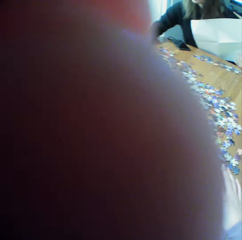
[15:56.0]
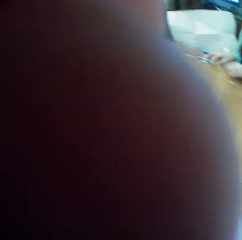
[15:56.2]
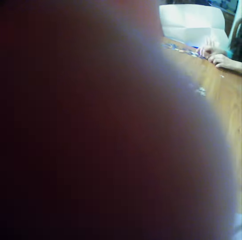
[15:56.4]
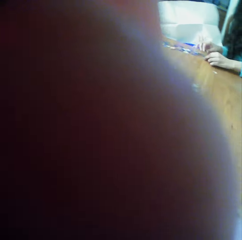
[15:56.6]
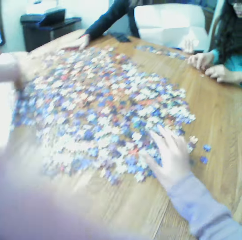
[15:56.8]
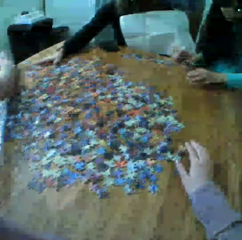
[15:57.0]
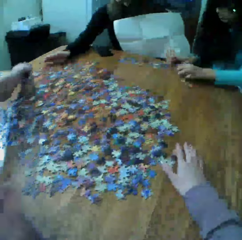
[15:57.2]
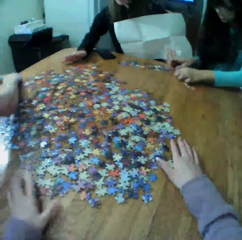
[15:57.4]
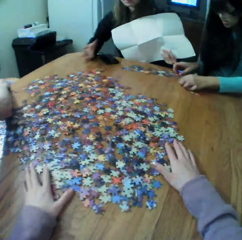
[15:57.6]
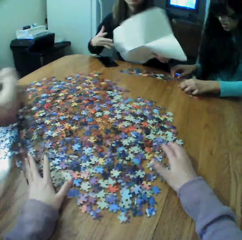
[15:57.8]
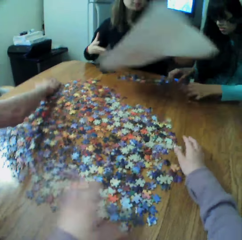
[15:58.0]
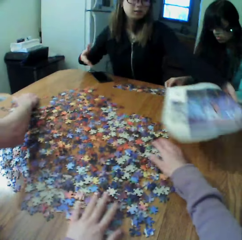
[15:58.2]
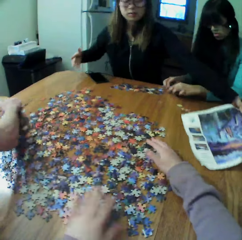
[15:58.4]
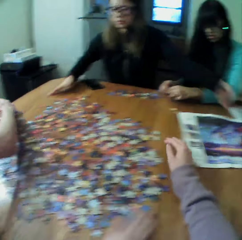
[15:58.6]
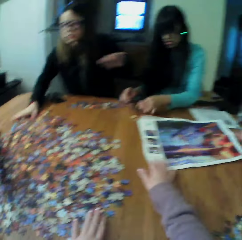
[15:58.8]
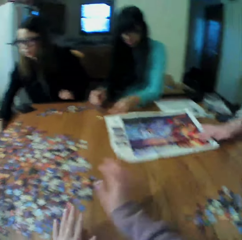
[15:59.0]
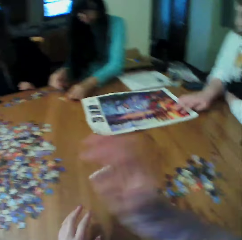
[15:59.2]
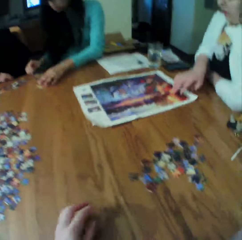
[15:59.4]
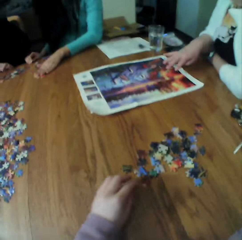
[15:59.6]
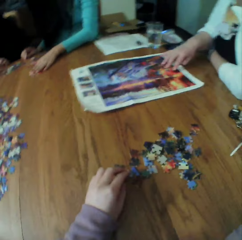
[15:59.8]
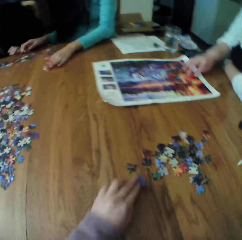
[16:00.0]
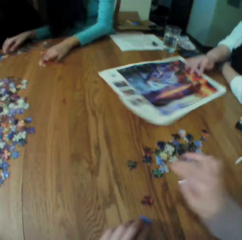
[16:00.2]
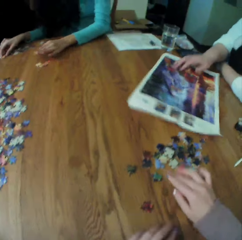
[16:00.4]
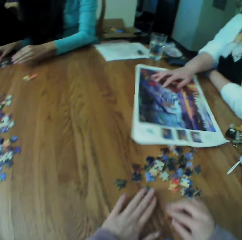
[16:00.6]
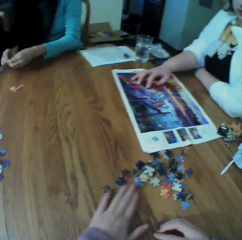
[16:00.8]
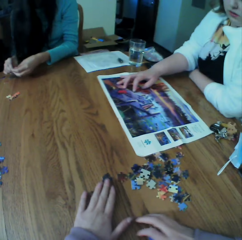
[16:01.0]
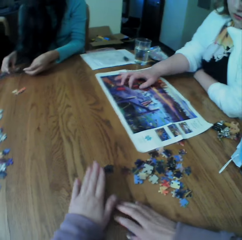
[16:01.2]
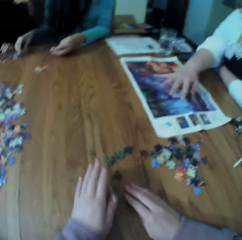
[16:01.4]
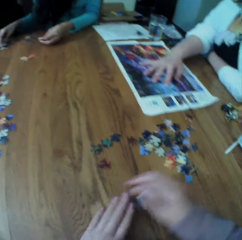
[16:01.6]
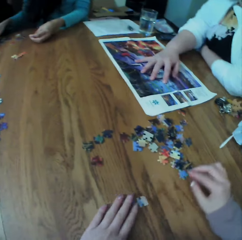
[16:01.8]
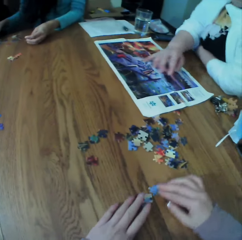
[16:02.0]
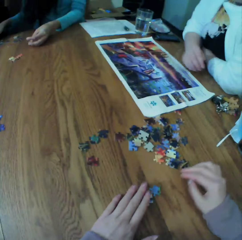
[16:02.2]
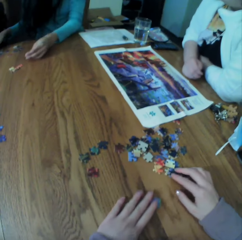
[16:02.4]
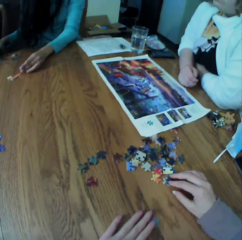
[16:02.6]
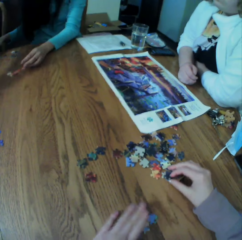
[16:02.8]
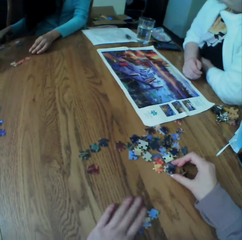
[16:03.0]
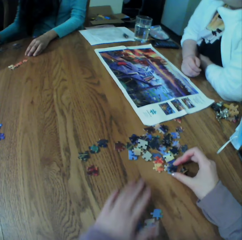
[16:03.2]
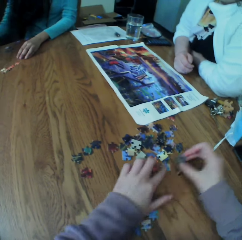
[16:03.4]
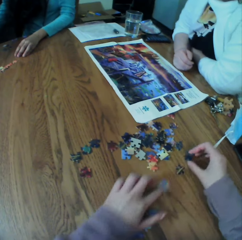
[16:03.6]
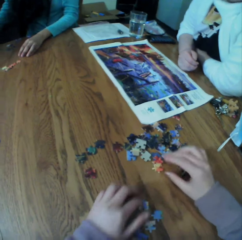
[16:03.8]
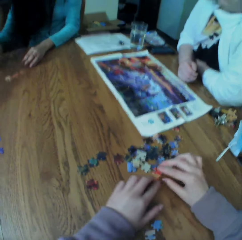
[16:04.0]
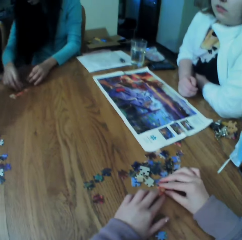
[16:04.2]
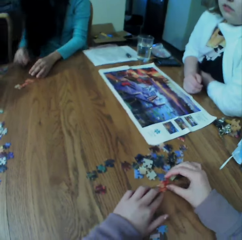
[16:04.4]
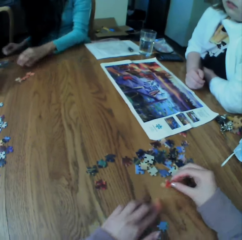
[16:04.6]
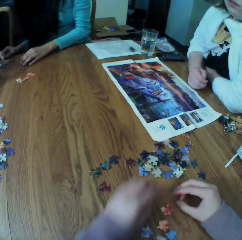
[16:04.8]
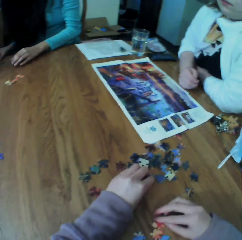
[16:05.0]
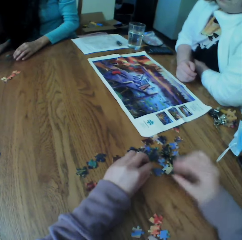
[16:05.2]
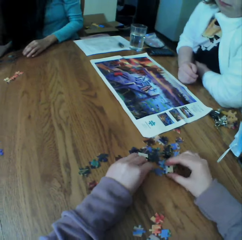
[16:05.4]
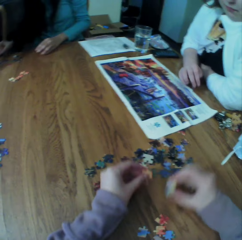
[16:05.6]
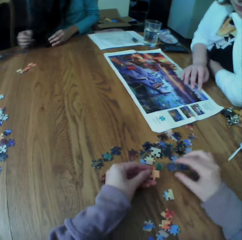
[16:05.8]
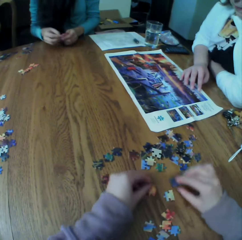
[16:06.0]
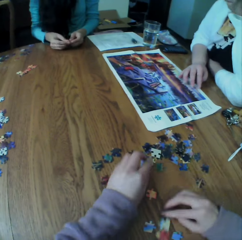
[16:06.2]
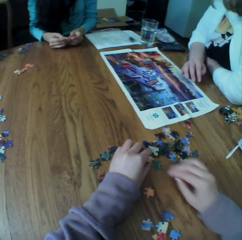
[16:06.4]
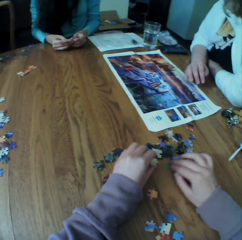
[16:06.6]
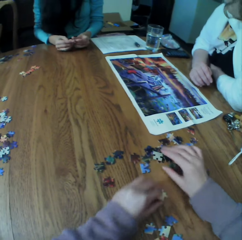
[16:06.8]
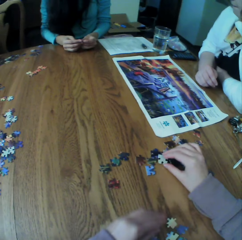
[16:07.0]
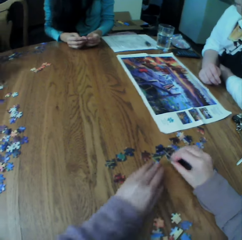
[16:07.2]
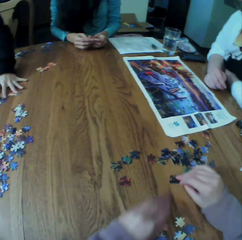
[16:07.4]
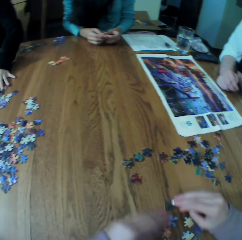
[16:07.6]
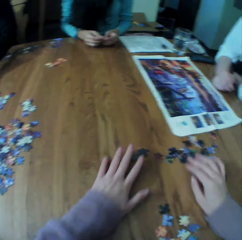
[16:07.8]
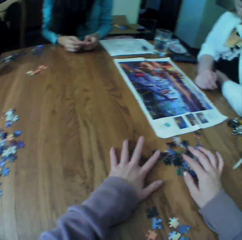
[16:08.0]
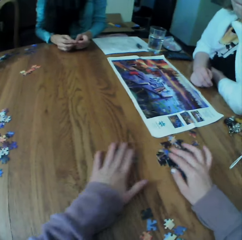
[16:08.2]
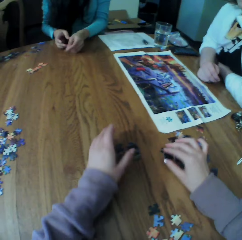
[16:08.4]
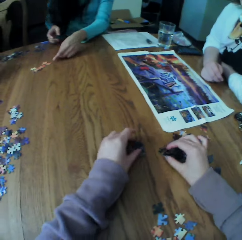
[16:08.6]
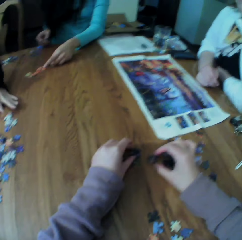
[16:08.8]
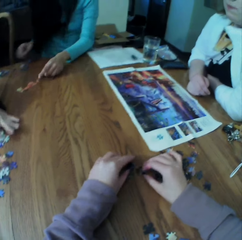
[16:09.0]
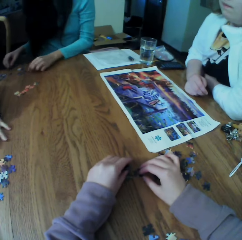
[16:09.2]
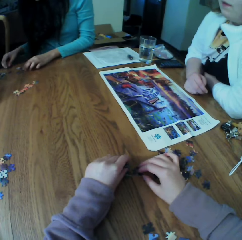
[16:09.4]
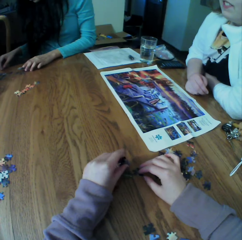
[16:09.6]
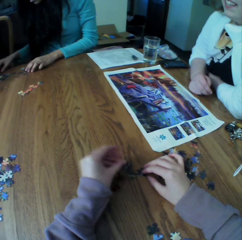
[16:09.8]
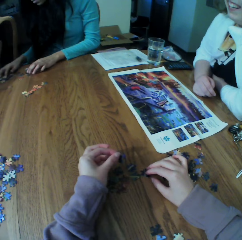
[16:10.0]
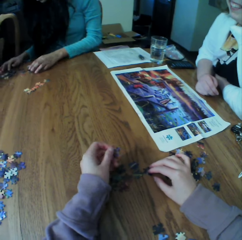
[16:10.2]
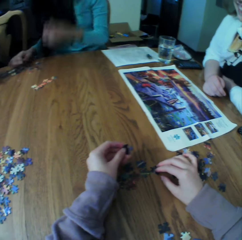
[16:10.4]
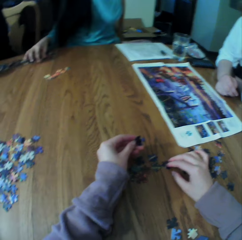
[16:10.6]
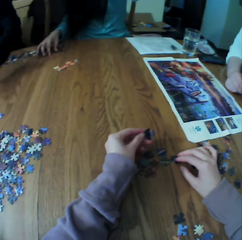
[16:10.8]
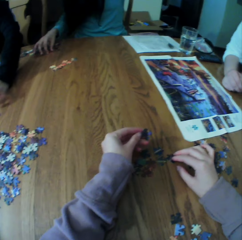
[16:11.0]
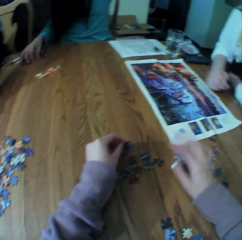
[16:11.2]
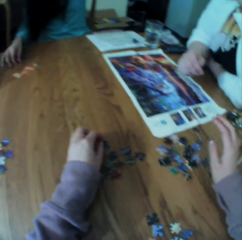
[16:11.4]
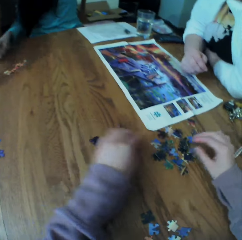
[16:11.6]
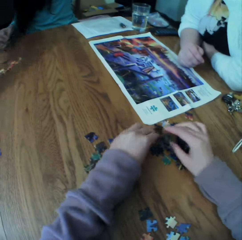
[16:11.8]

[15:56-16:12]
A woman picks up the puzzle paper. The camera wearer looks for the puzzle pieces.

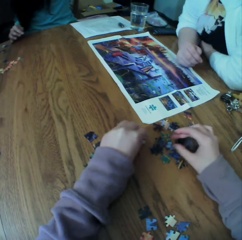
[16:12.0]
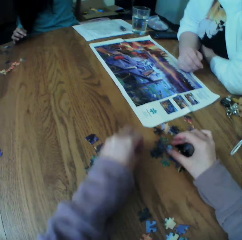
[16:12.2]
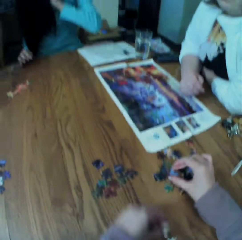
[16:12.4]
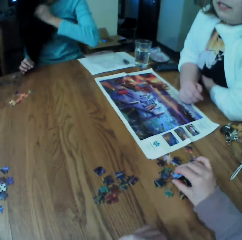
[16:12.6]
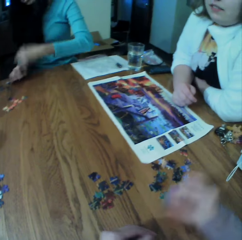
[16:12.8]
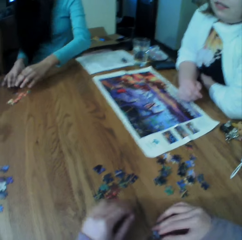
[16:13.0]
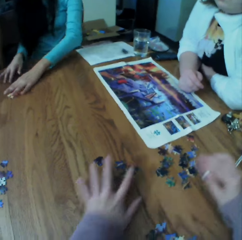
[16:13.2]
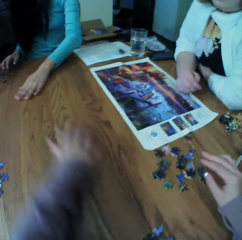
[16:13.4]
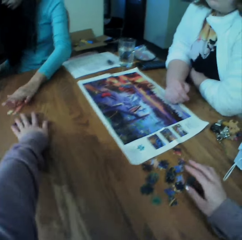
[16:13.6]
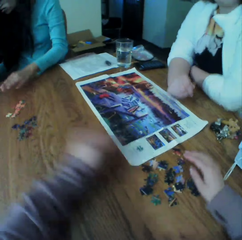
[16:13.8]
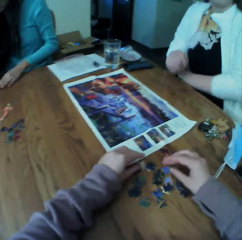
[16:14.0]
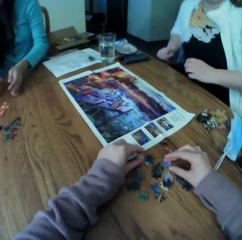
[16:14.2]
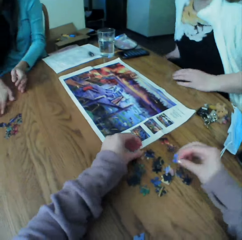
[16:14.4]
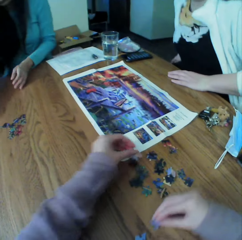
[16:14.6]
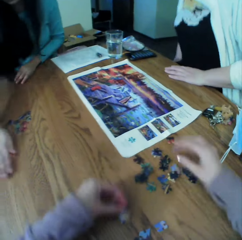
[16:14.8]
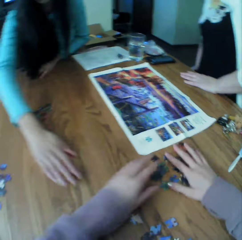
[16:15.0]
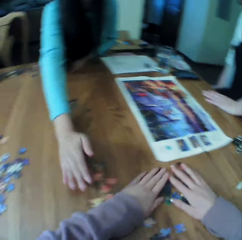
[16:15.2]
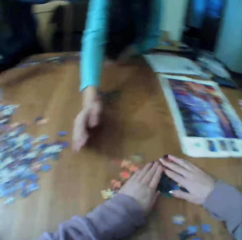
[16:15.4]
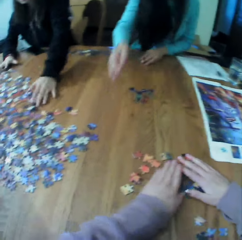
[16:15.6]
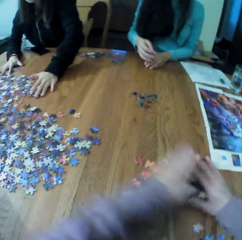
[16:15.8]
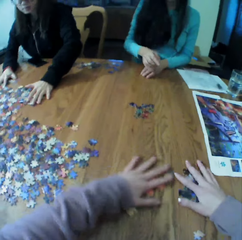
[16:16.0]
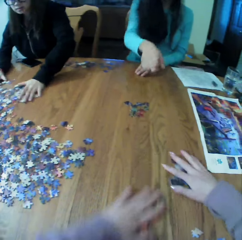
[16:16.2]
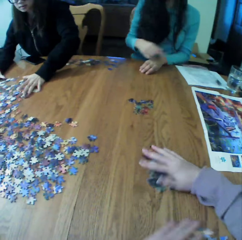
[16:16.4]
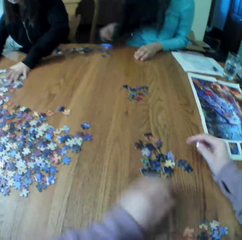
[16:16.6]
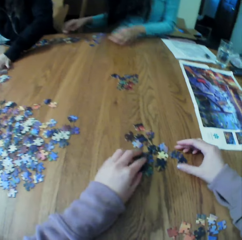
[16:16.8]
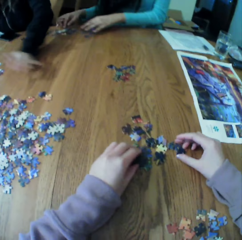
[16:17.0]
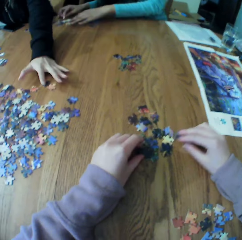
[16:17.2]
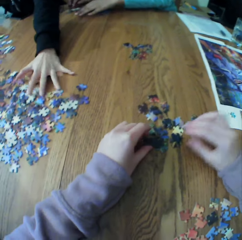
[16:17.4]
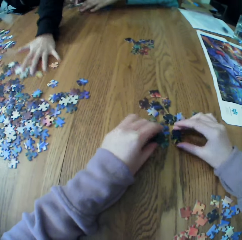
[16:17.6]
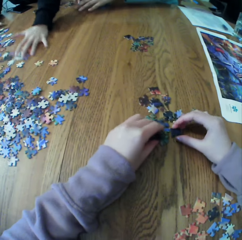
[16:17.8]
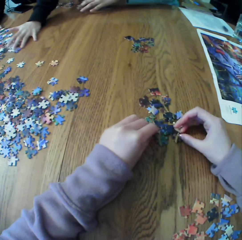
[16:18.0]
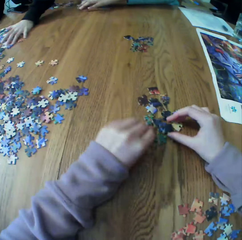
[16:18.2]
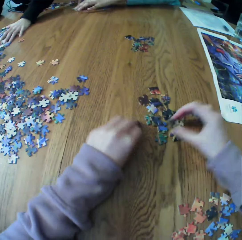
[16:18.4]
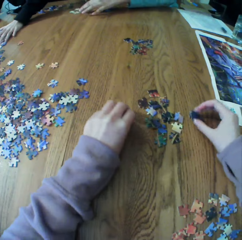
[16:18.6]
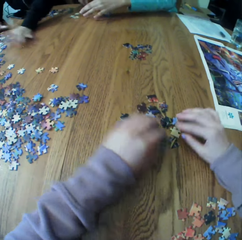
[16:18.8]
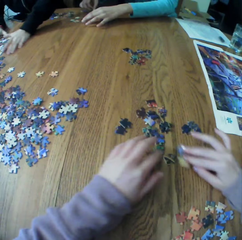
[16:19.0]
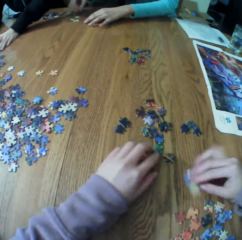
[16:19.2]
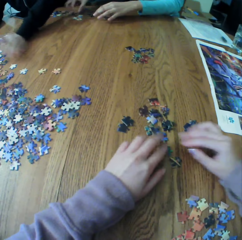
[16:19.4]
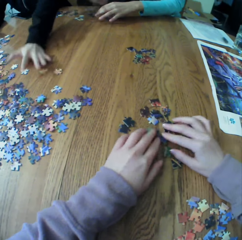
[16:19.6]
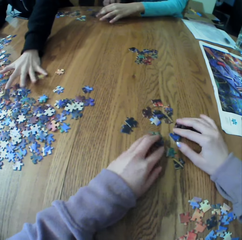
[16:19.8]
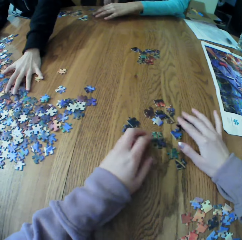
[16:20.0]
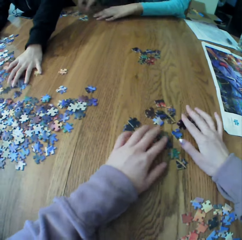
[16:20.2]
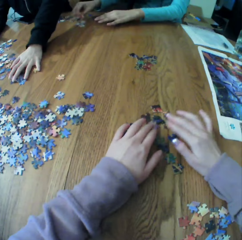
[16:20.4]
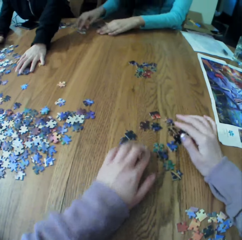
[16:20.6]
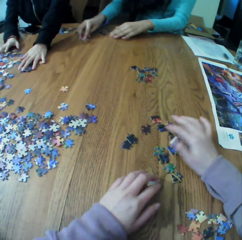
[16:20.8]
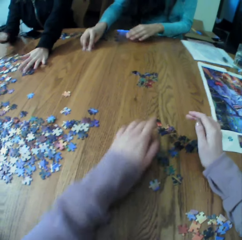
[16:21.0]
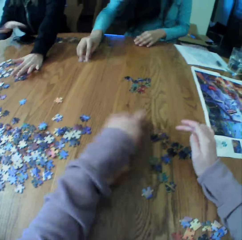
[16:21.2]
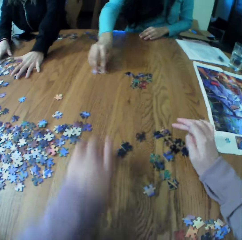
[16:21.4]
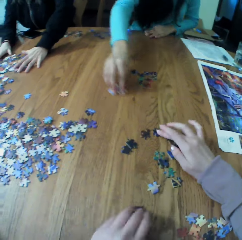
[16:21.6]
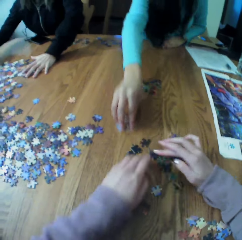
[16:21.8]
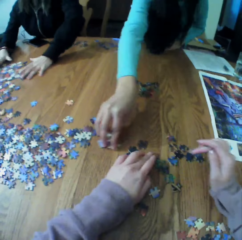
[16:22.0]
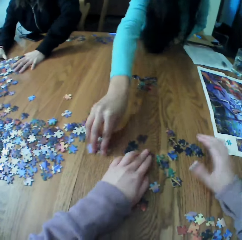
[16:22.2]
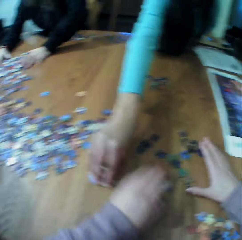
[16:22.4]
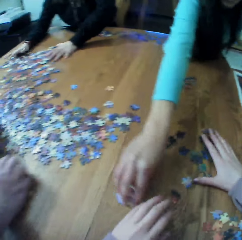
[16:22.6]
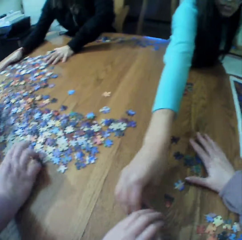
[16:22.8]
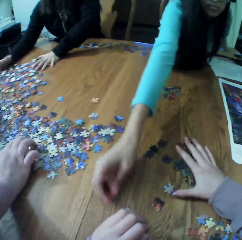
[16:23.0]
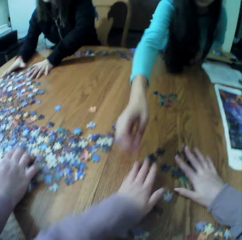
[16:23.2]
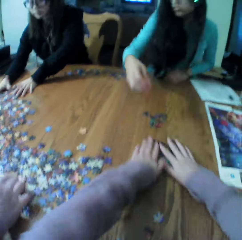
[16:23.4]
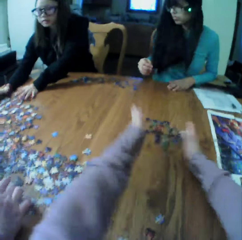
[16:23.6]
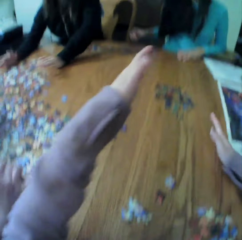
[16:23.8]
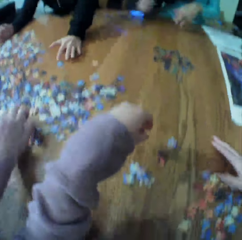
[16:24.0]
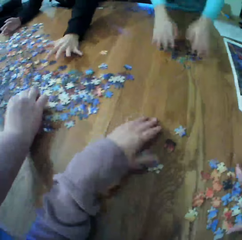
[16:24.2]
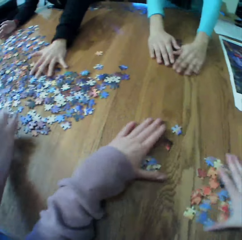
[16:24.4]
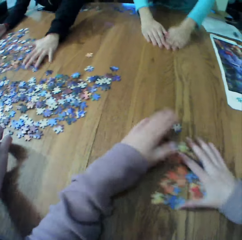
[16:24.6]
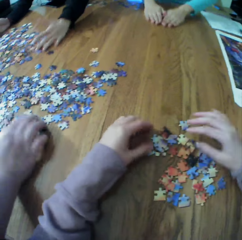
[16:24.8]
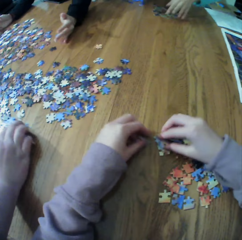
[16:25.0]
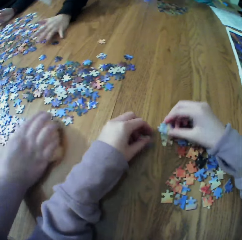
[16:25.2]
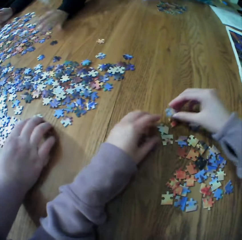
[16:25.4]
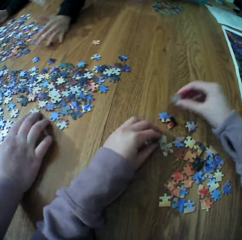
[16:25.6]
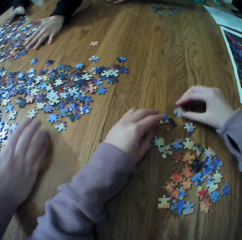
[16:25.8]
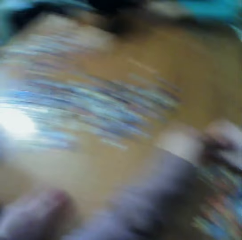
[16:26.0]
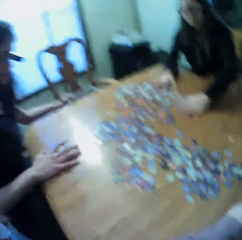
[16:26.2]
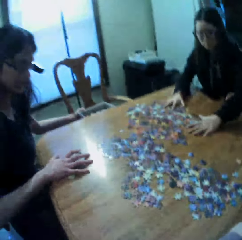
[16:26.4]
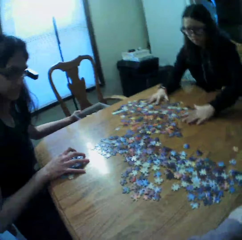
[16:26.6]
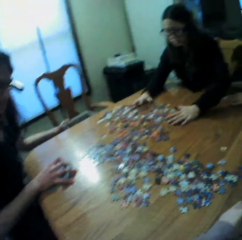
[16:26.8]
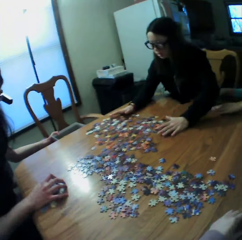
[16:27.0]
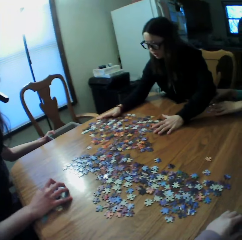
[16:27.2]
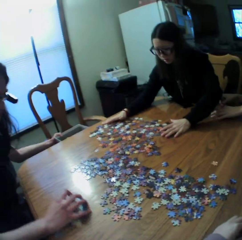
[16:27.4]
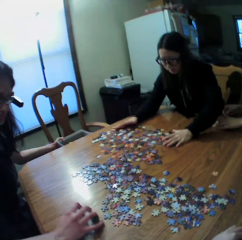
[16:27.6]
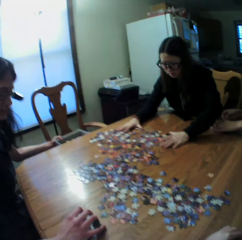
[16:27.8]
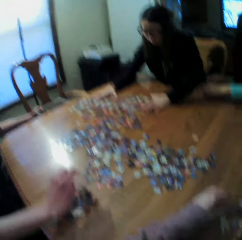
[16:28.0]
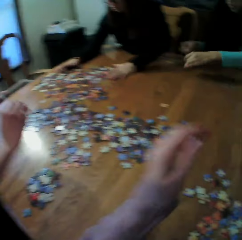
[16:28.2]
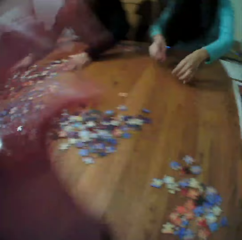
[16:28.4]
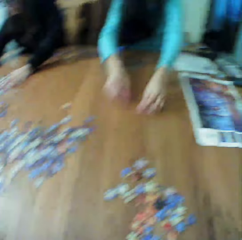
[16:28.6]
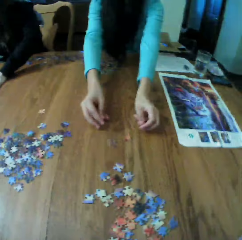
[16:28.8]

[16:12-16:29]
A woman looks for the puzzle pieces. Another woman looks for the puzzle pieces. A third woman looks for the puzzle pieces. The third woman looks for the puzzle pieces again.
